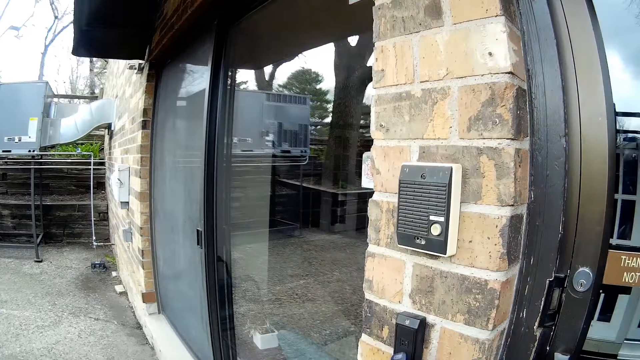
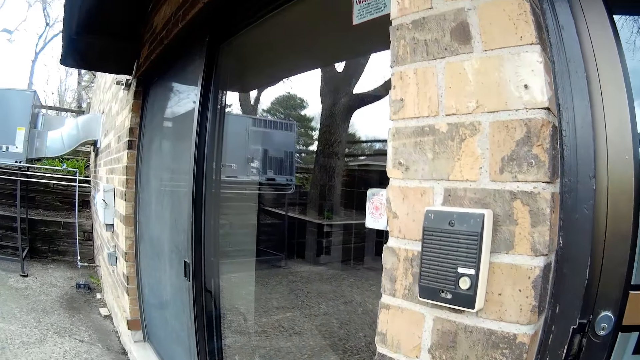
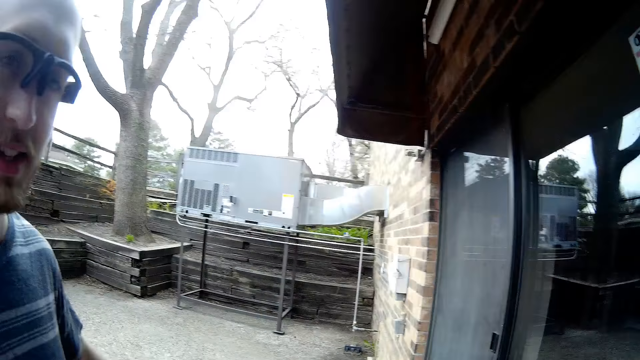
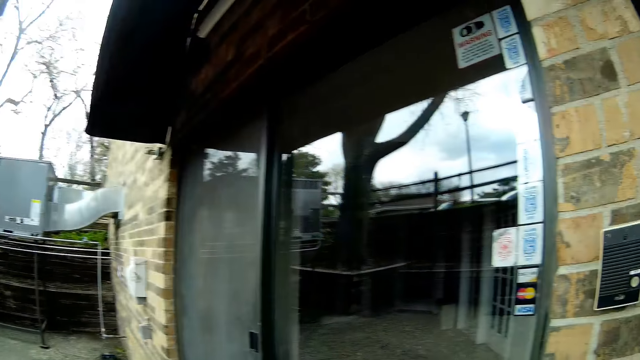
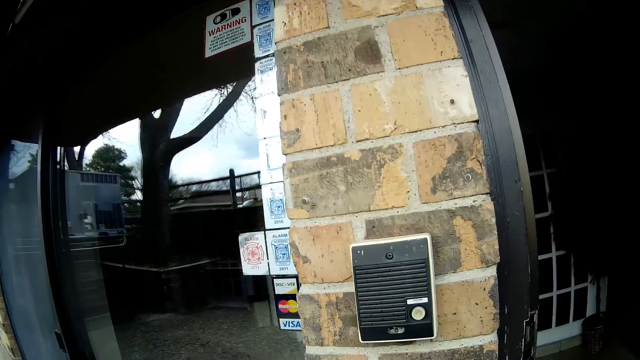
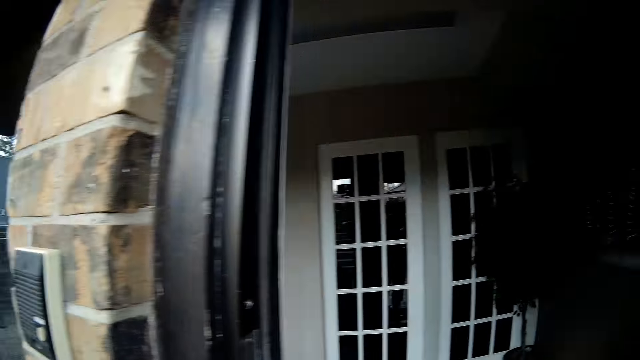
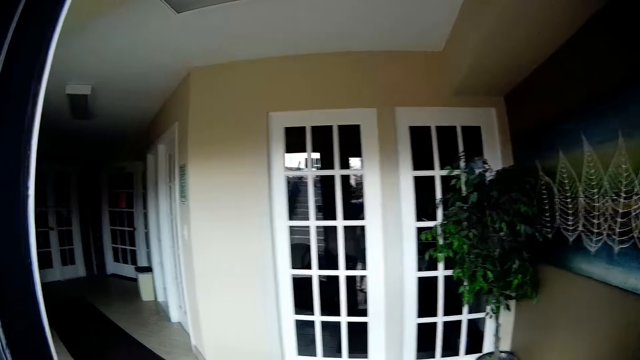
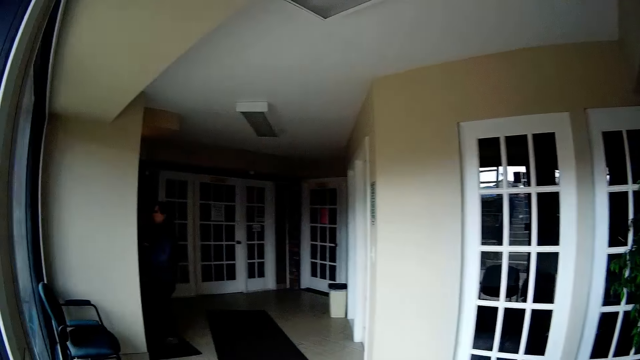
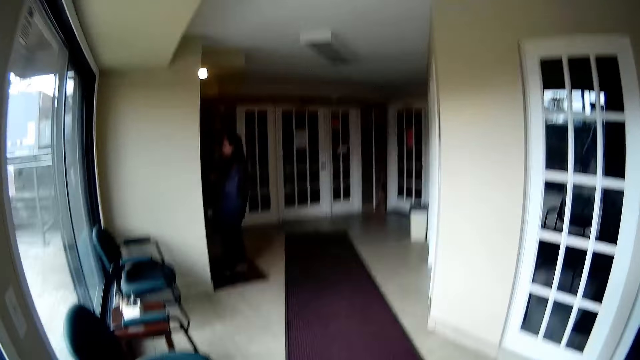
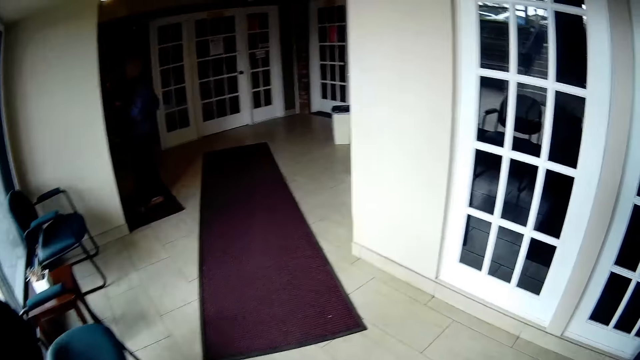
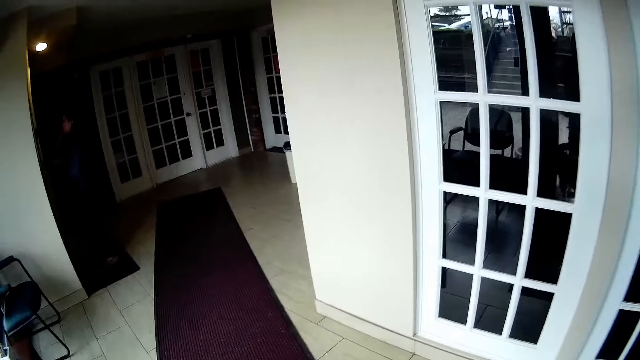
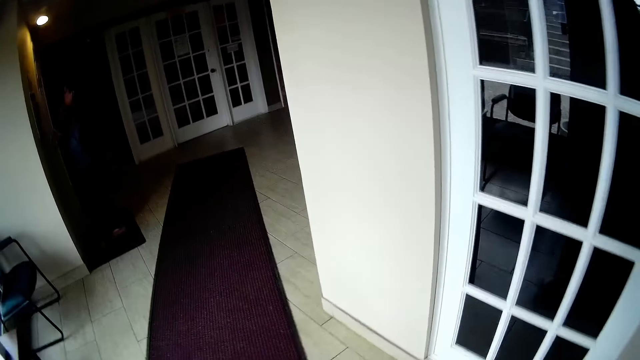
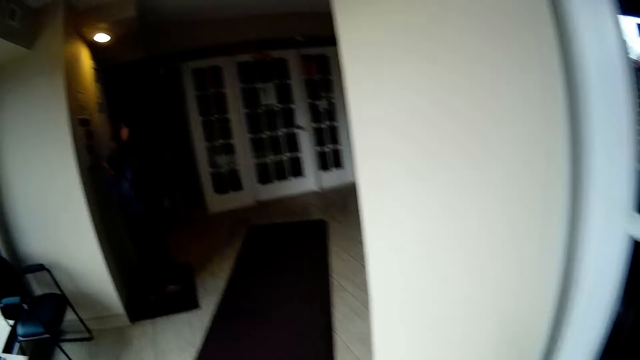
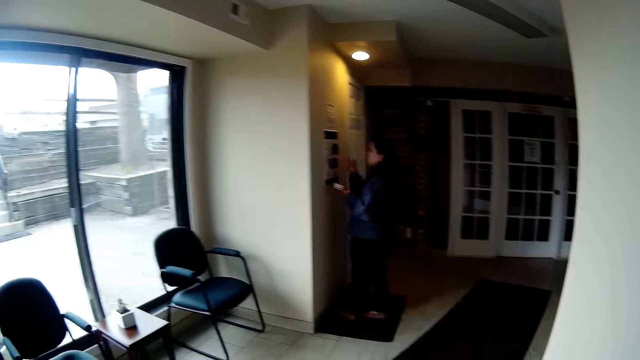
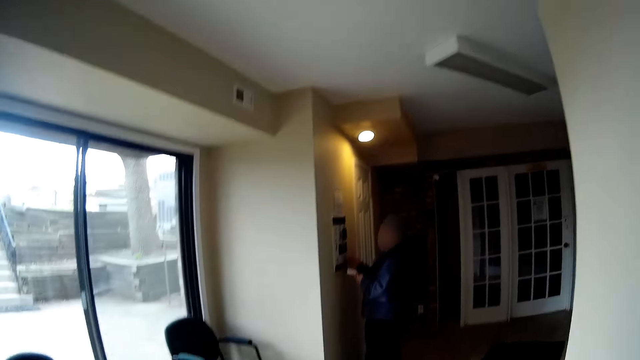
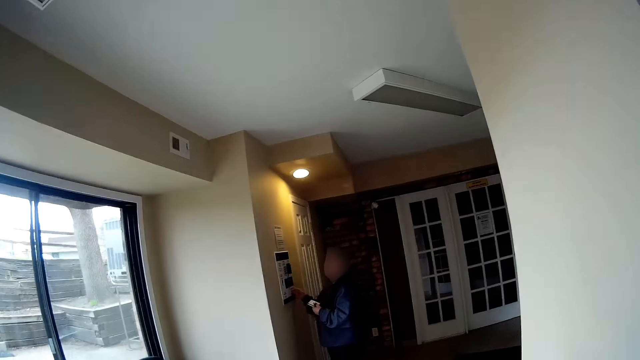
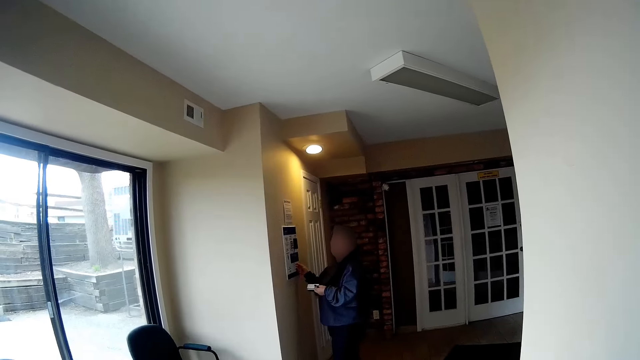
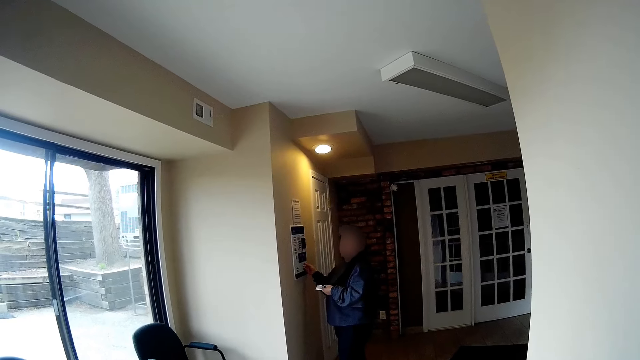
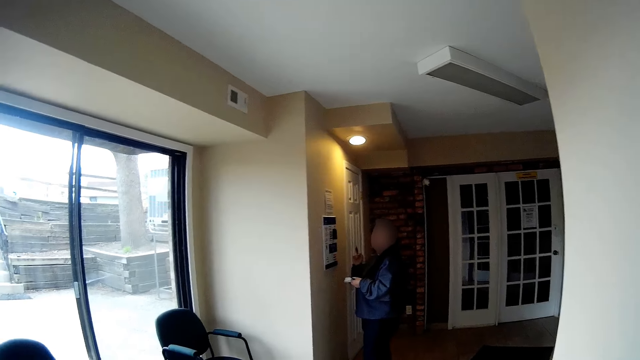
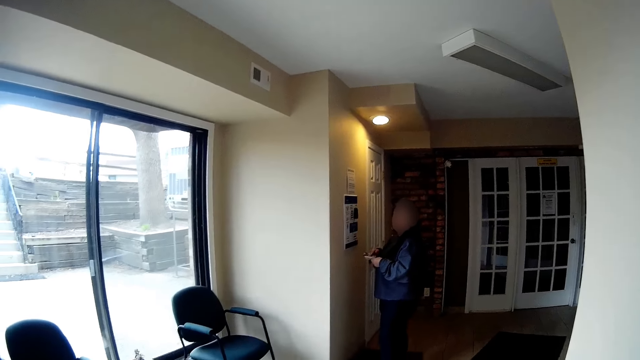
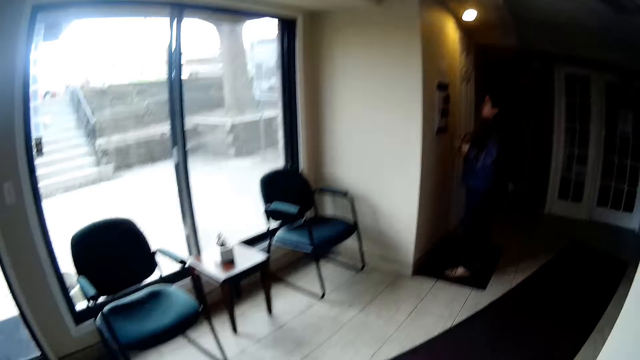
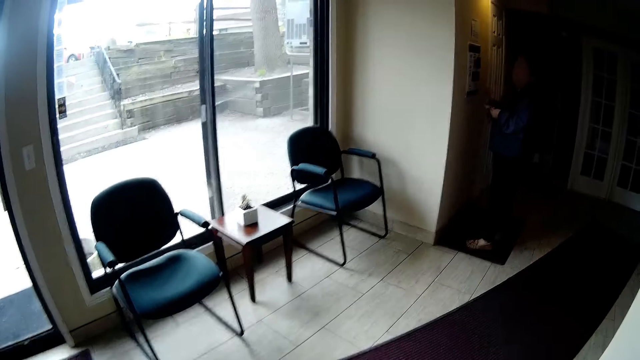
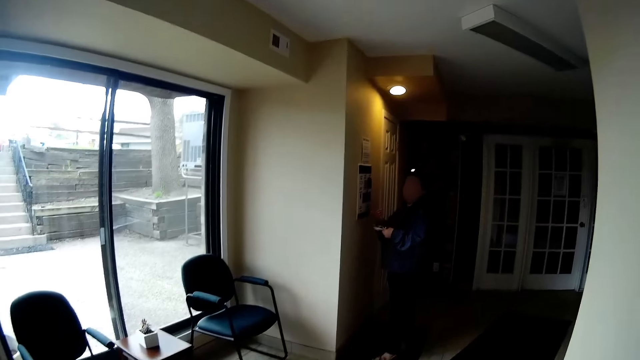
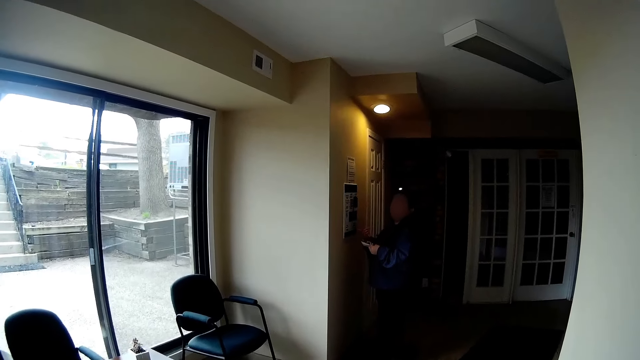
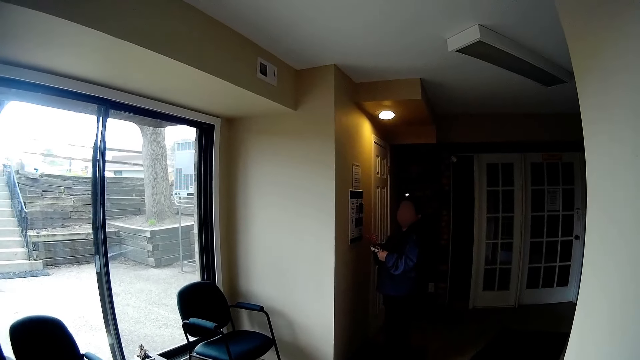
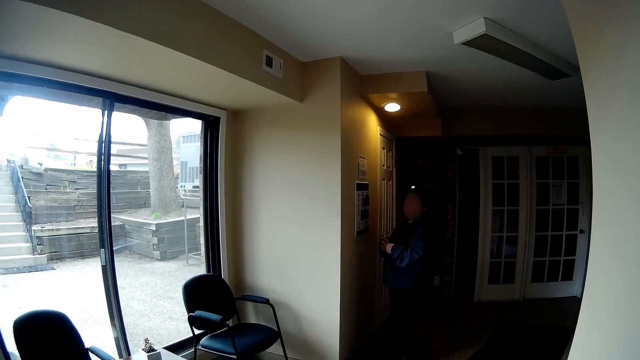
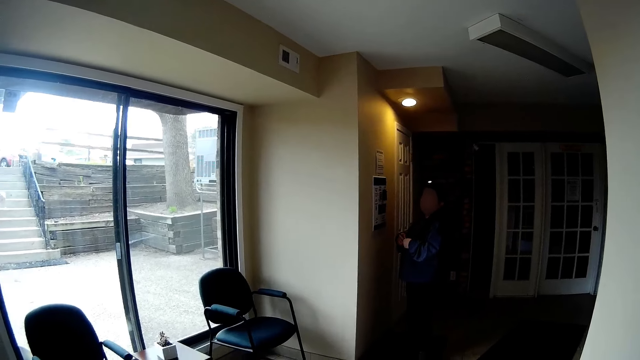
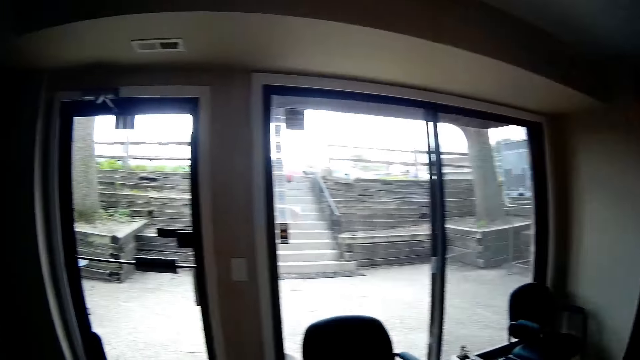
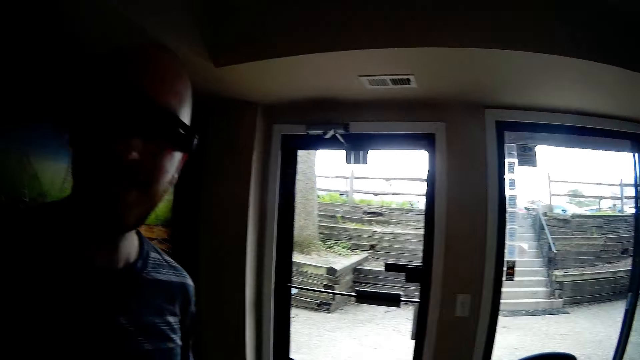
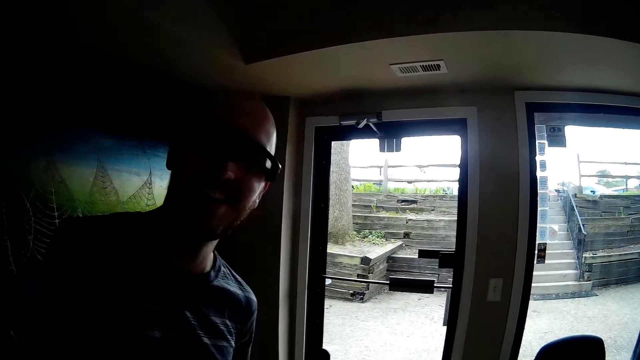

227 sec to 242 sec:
The camera wearer touches a door access control device with a card in her right hand. She opens the door with her right hand. She puts the security card. She walks into the house with the man and the dog. A woman operates an electronic payment device on a wall with her right hand. The camera wearer interacts with the woman. She is talking to someone.

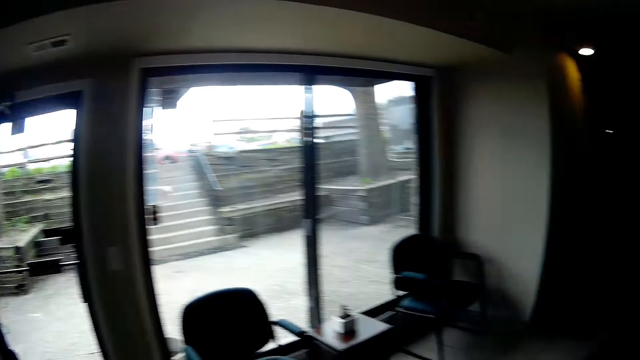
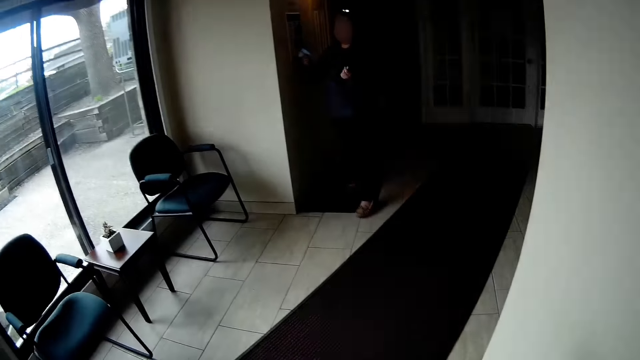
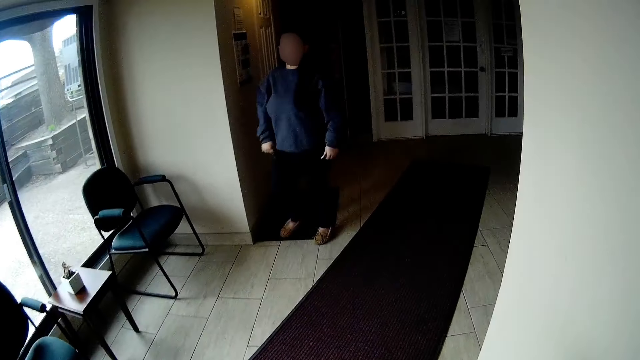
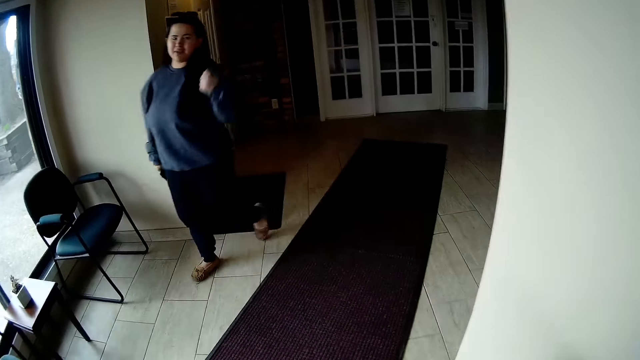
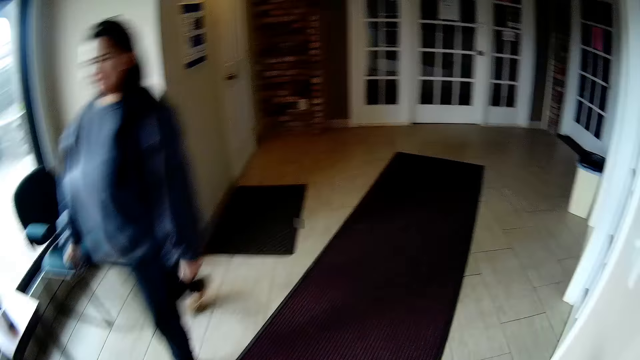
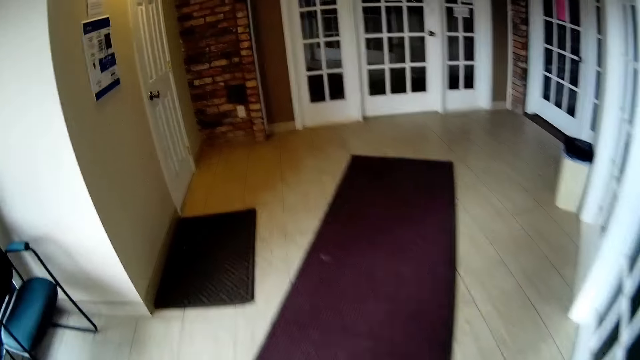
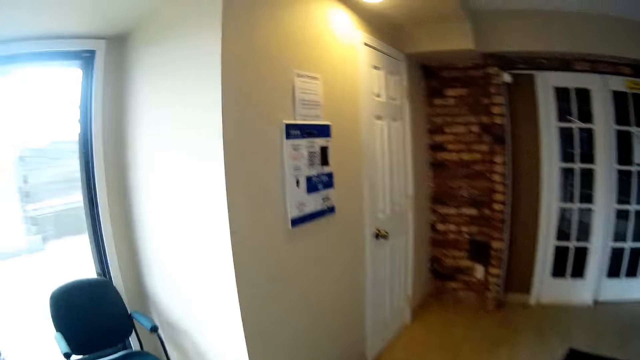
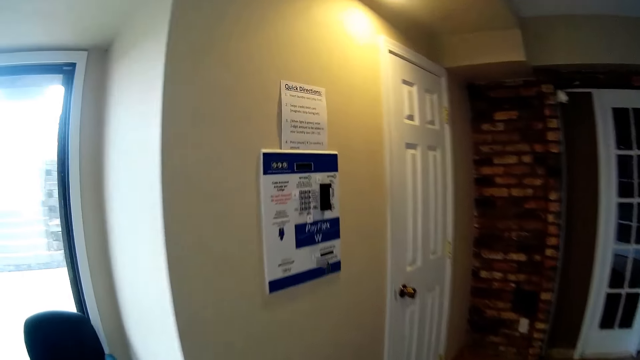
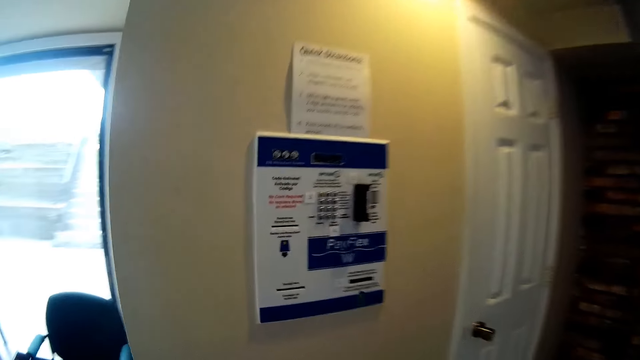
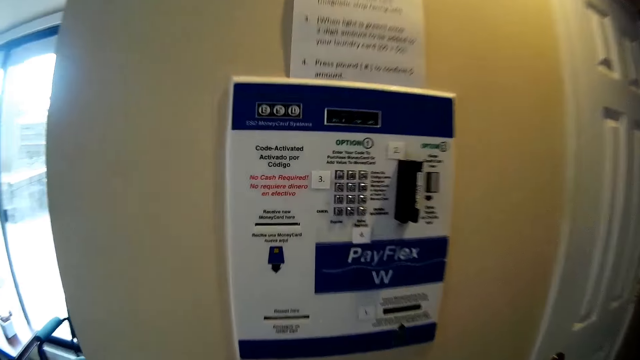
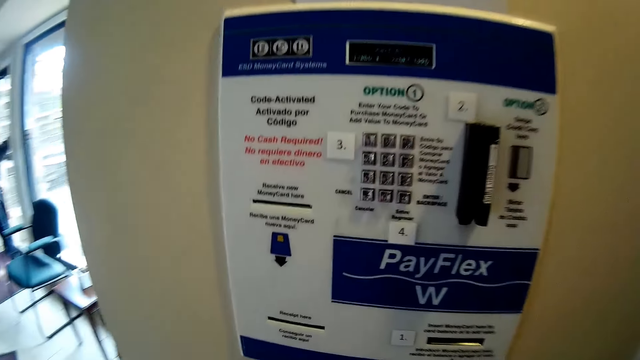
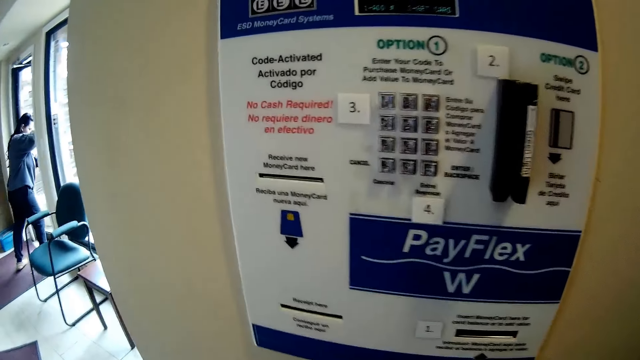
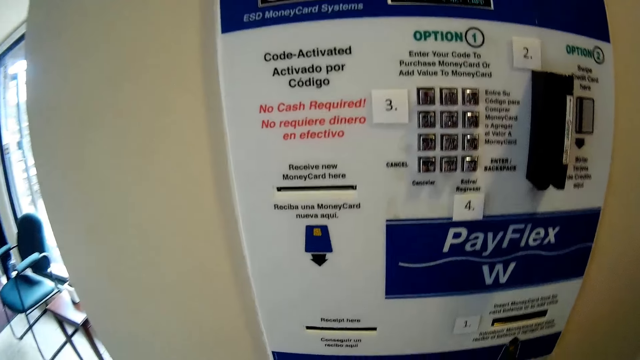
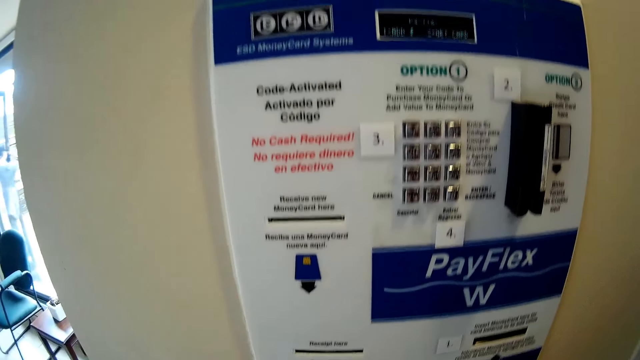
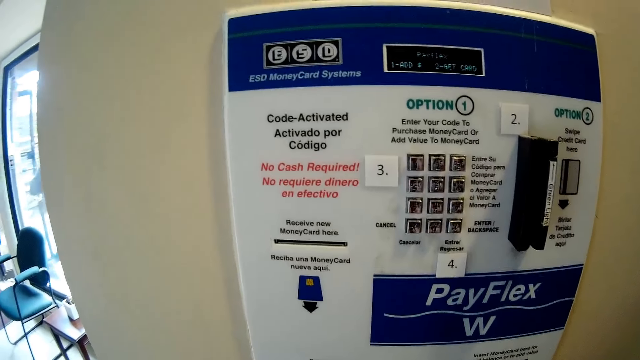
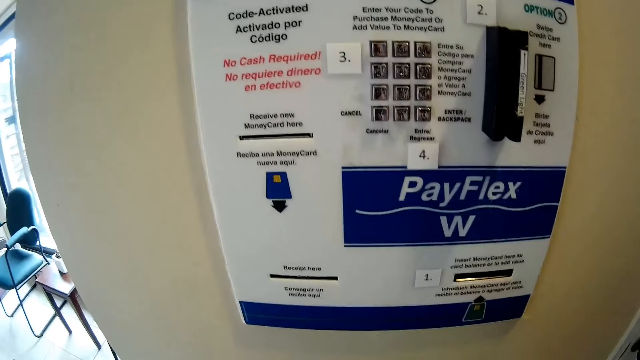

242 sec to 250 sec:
The woman walks away from the electronic payment device. The camera wearer walks towards the electronic payment device with the man and the dog.
